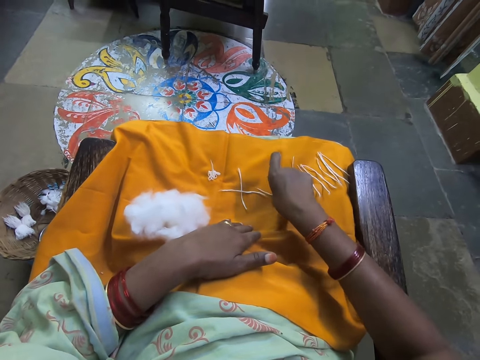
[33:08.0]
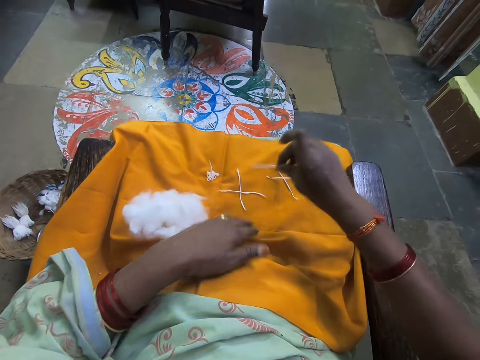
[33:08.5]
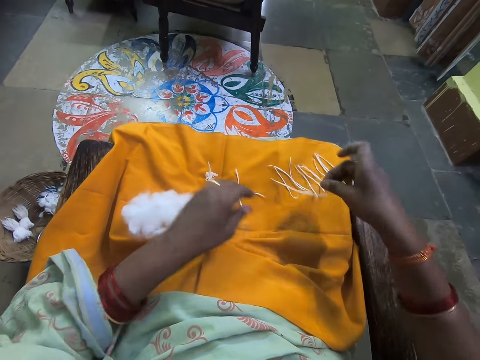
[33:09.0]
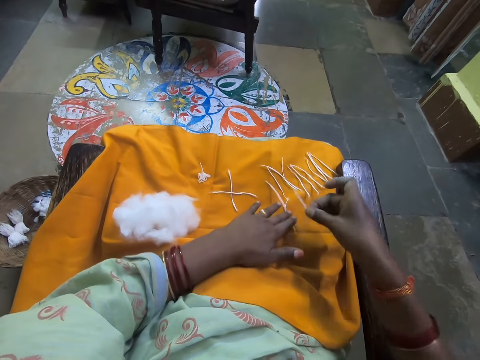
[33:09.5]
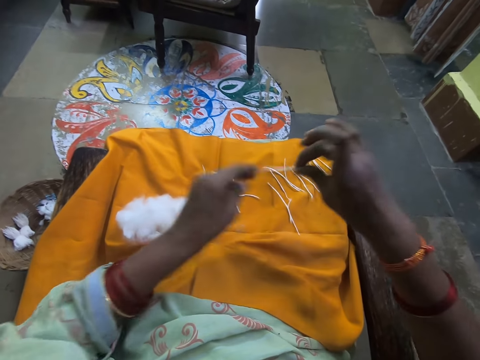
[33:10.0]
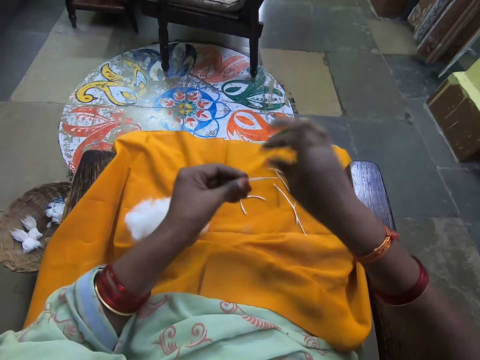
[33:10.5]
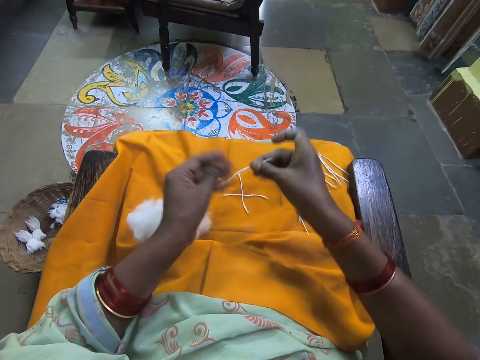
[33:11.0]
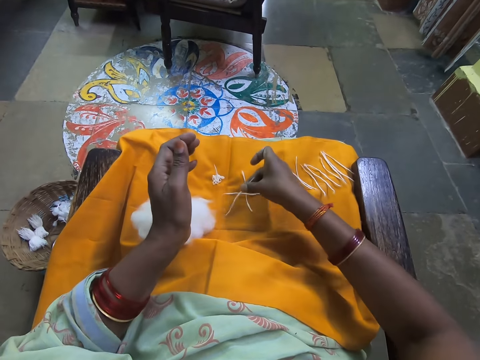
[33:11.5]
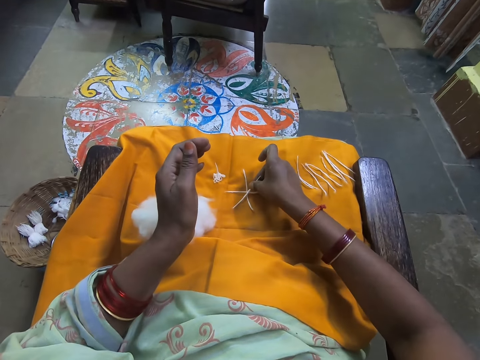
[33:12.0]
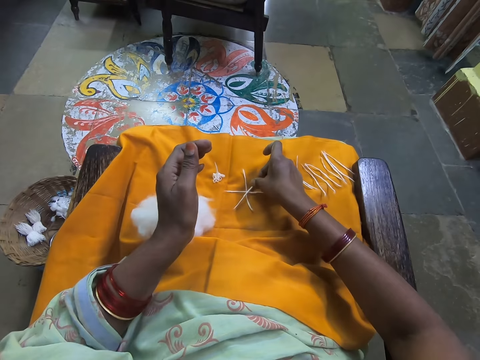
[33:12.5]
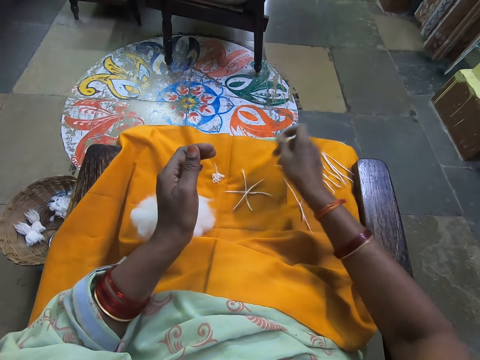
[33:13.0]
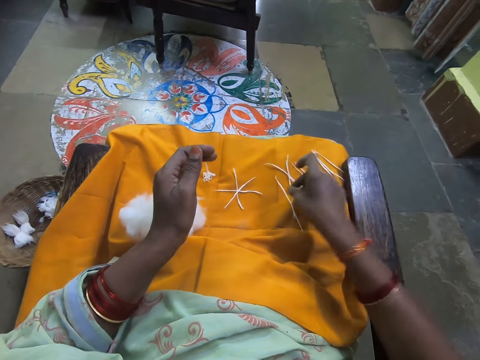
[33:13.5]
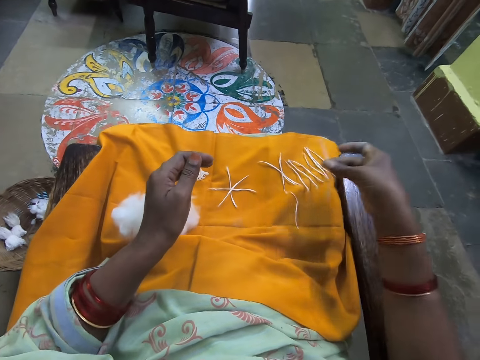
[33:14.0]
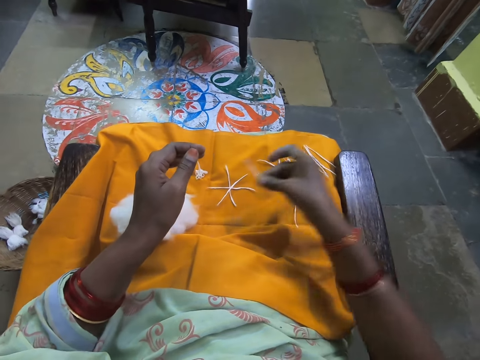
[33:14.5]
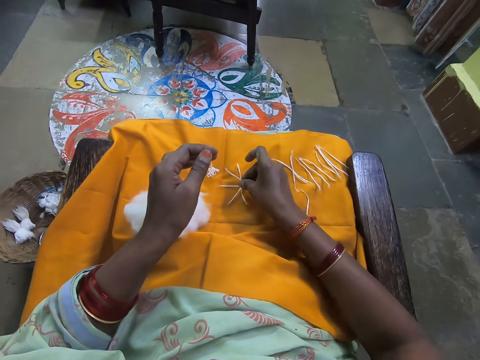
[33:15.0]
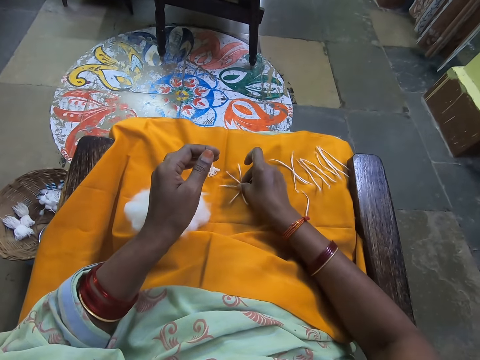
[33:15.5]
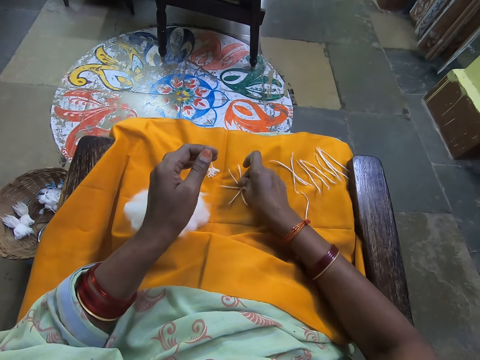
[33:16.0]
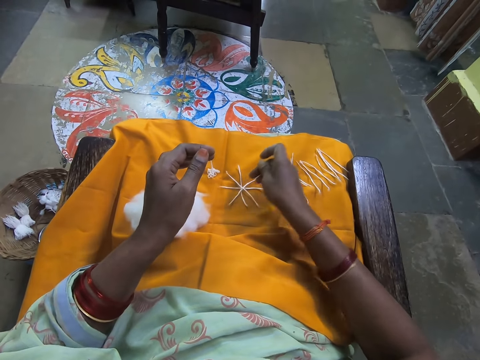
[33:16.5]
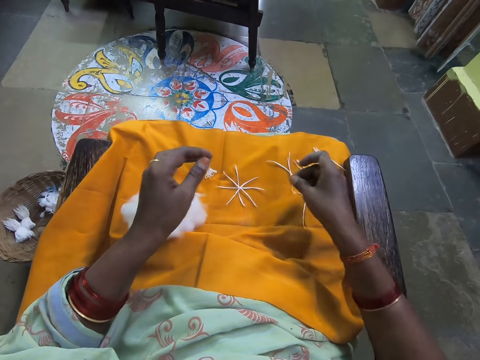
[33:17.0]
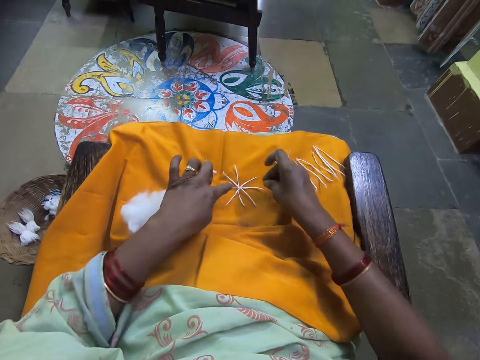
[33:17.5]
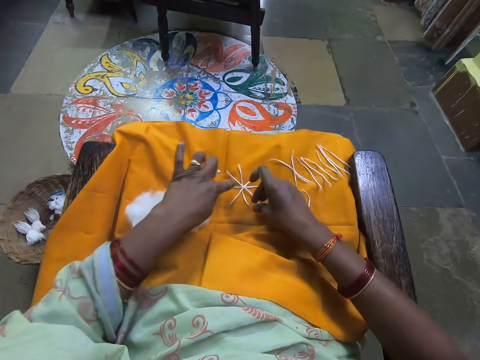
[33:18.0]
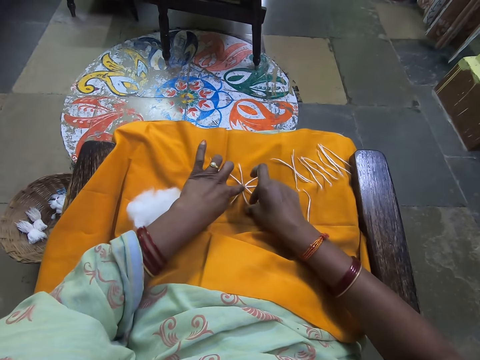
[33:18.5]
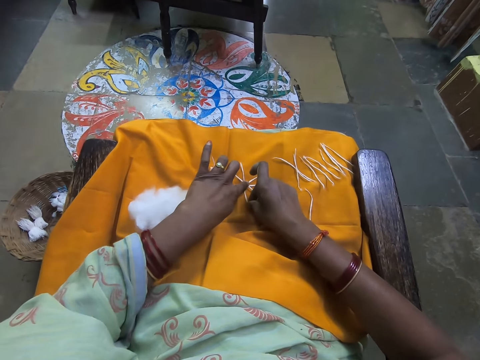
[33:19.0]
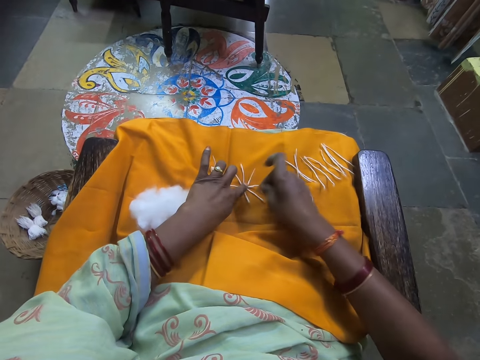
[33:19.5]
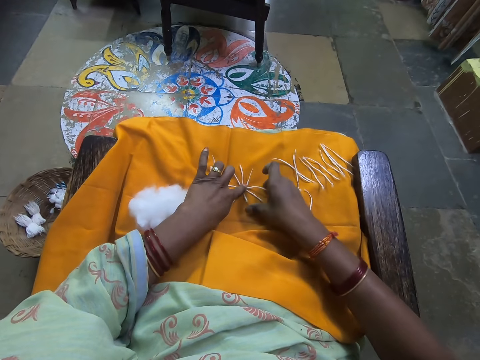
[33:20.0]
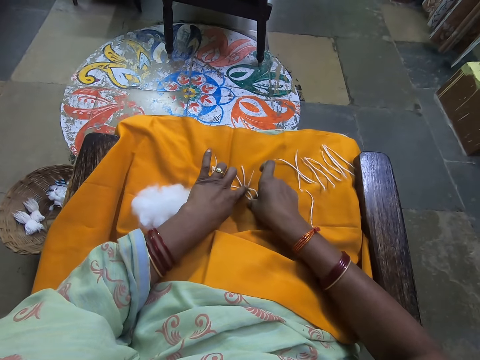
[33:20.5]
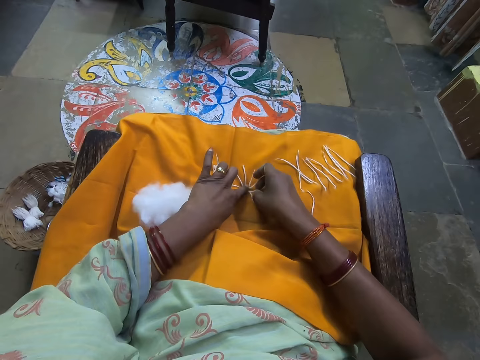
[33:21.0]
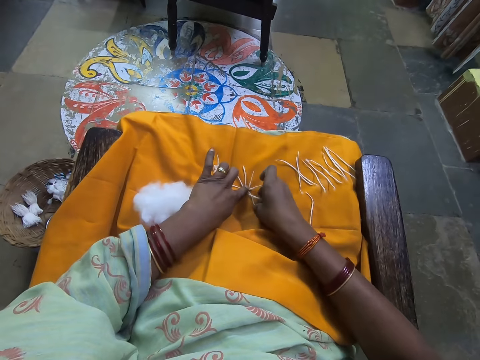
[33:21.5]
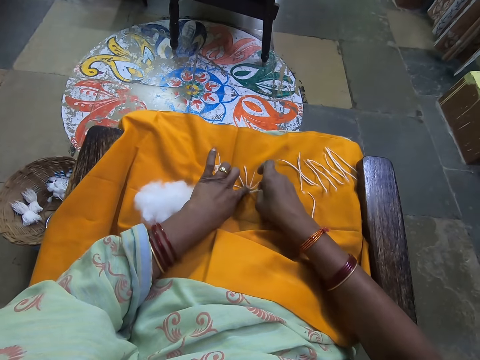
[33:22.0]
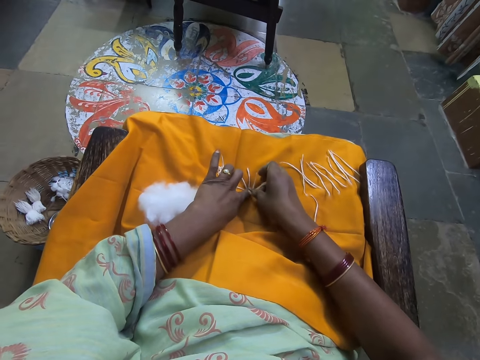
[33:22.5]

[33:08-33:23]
The camera wearer picks a third folded wool from the yellow cloth. She touches the folded wool with both hands. She places the folded wool on top of the first and second folded wool. She picks a fourth folded wool from the yellow cloth. She places the folded wool on top of the first, second and third folded wool. She adjusts the folded wool with her left hand.

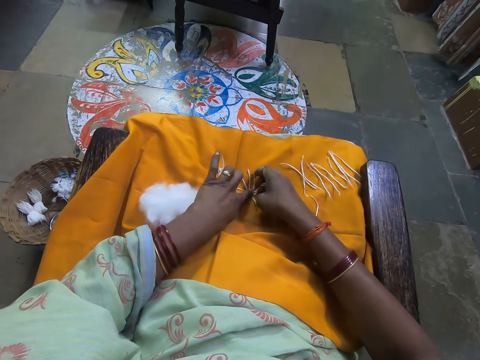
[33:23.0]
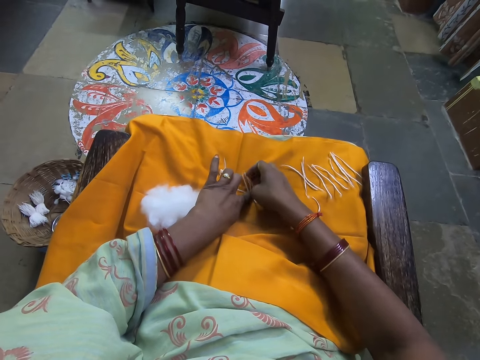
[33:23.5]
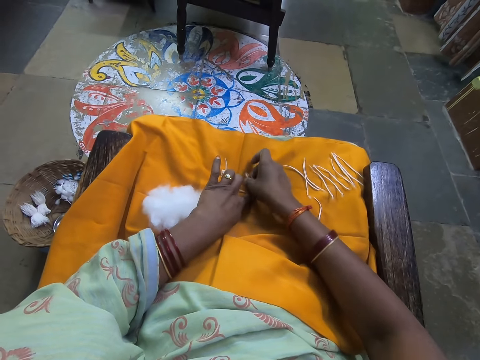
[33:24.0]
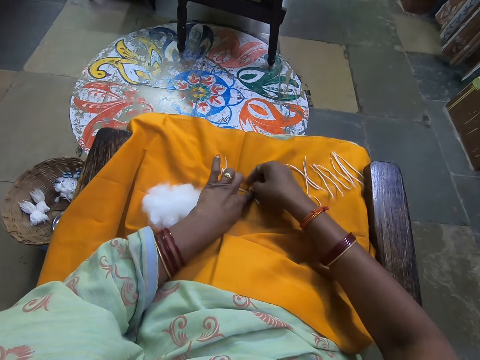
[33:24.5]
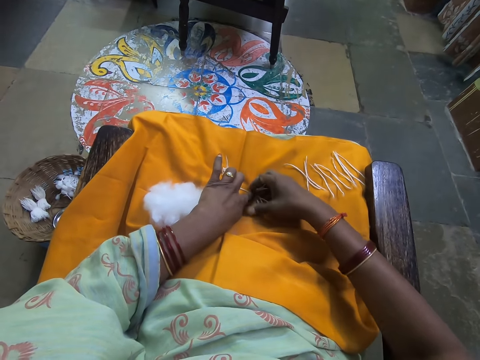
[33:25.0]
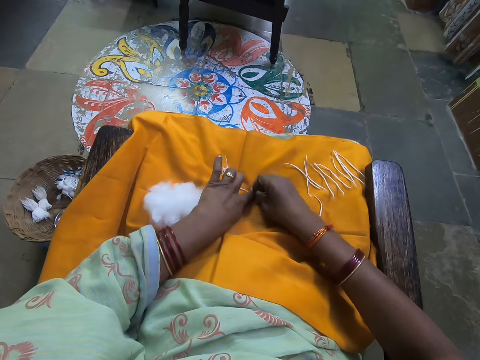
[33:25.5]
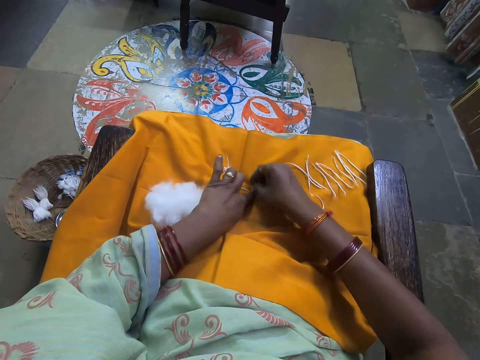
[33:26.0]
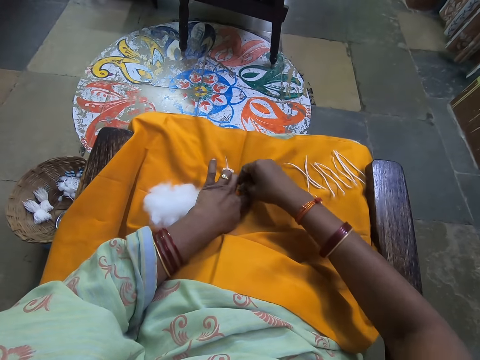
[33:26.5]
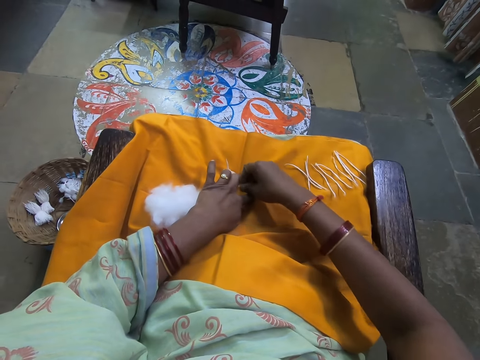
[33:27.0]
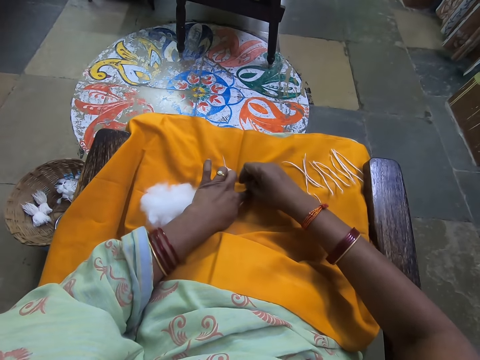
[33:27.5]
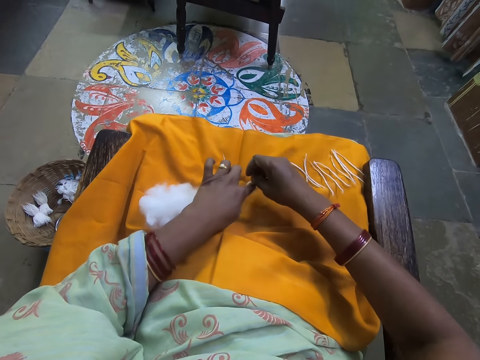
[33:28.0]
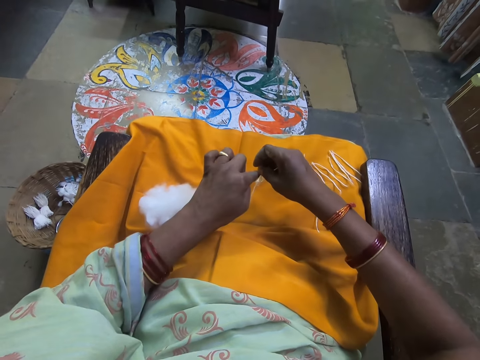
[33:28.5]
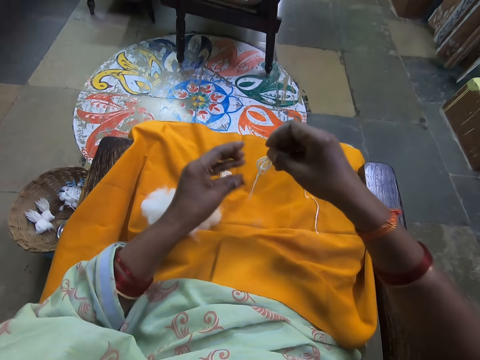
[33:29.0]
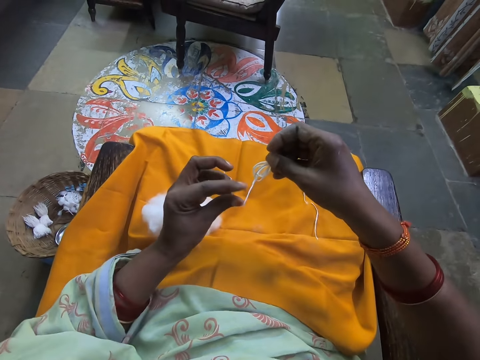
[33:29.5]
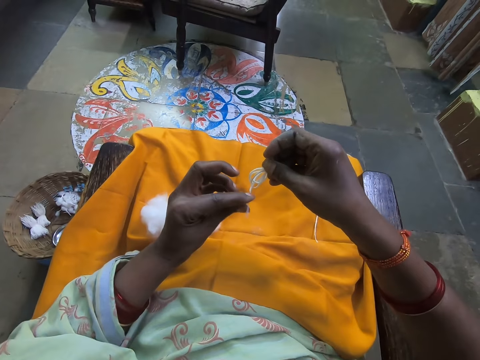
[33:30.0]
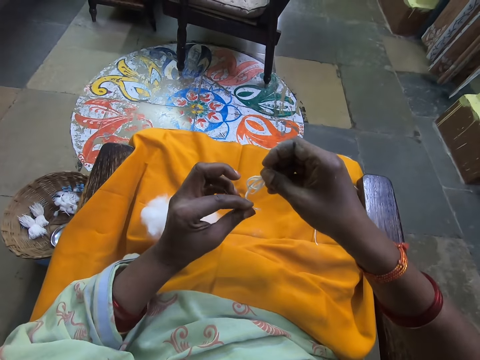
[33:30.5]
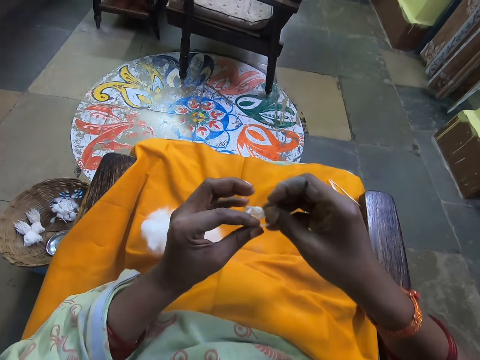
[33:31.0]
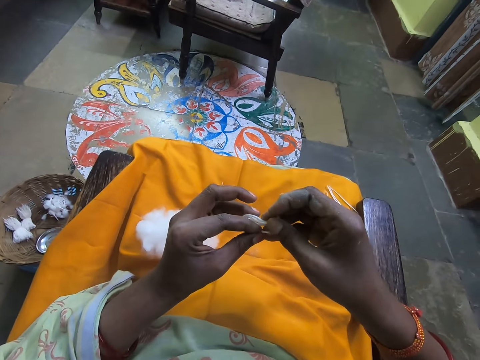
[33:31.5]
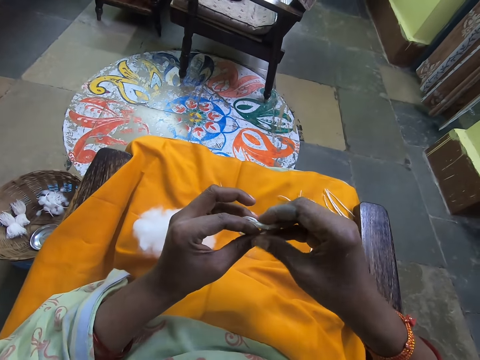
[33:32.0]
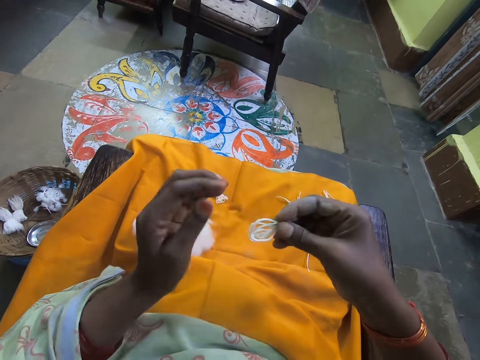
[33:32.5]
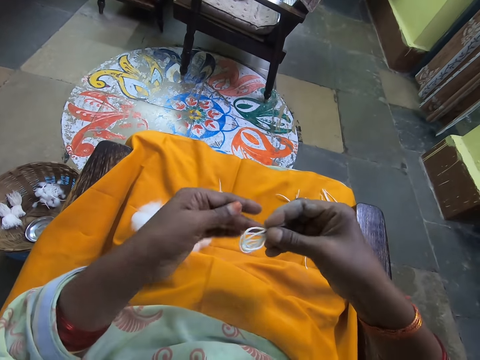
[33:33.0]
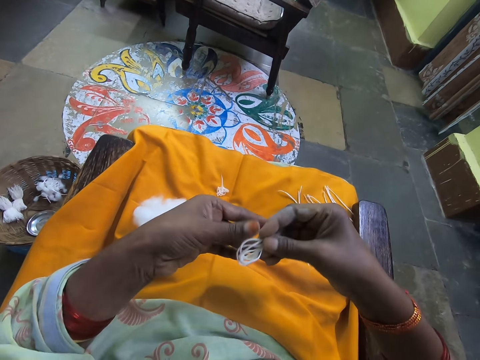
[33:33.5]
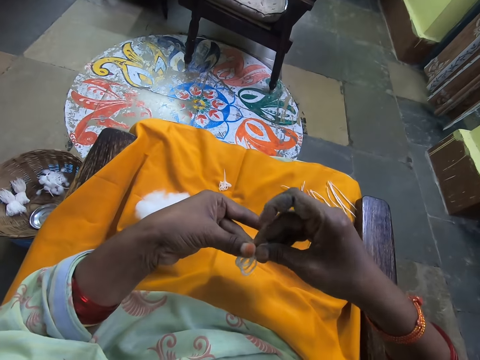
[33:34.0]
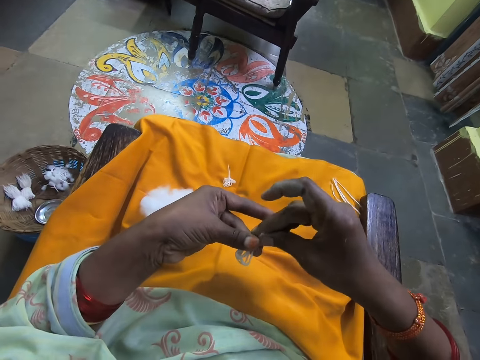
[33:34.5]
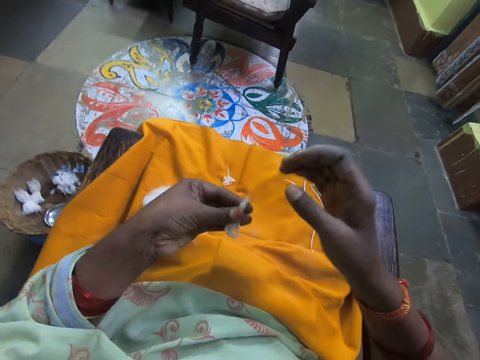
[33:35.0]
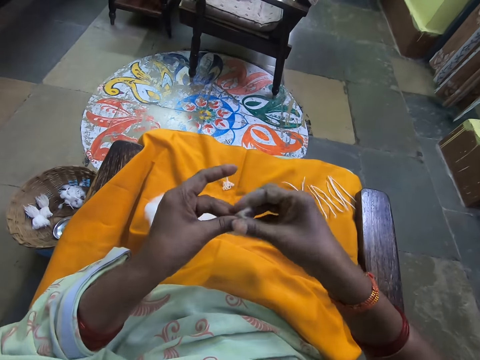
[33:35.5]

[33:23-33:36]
The camera wearer lifts the four folded wool from the yellow cloth. They arrange the thread.
